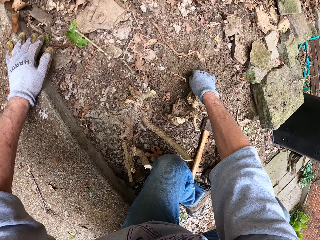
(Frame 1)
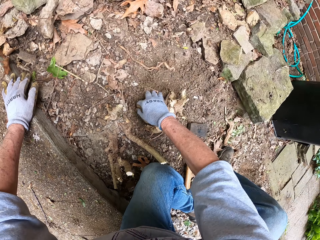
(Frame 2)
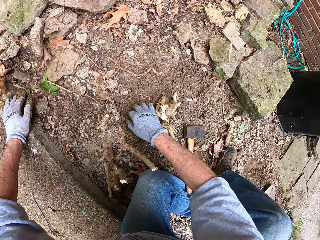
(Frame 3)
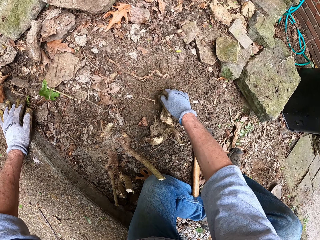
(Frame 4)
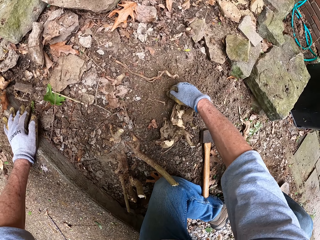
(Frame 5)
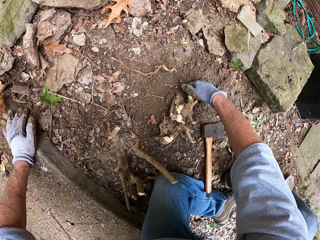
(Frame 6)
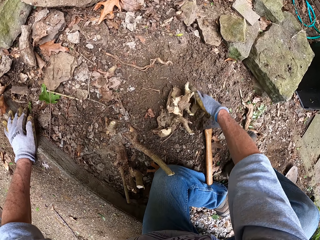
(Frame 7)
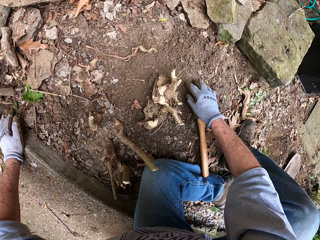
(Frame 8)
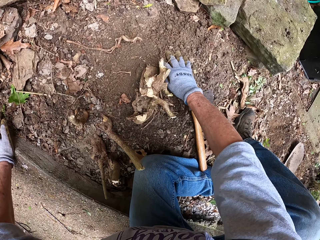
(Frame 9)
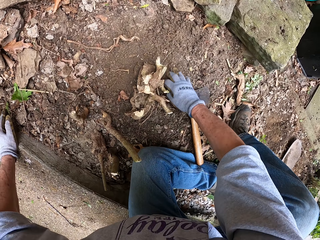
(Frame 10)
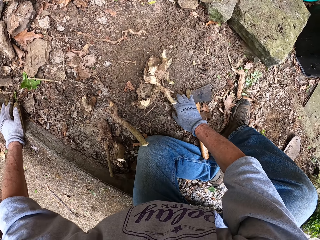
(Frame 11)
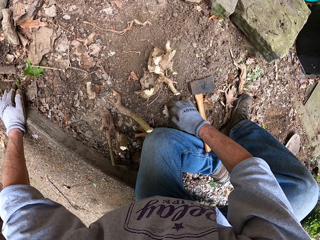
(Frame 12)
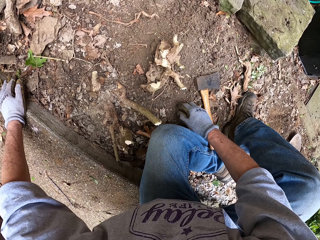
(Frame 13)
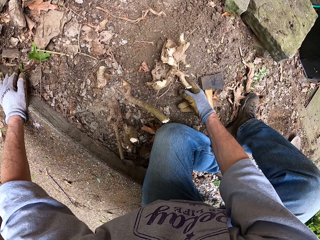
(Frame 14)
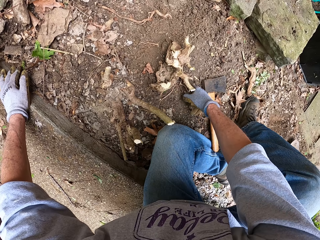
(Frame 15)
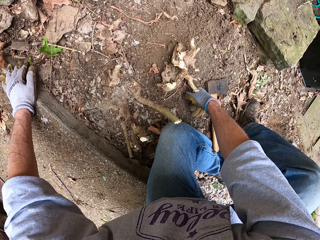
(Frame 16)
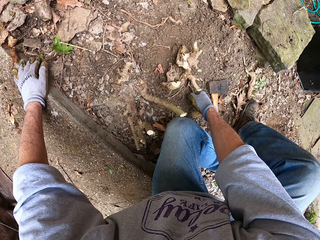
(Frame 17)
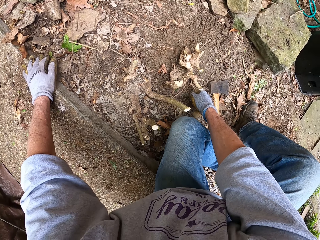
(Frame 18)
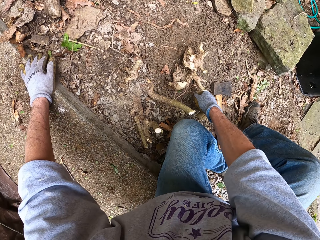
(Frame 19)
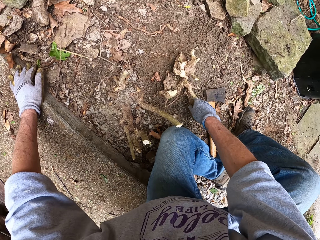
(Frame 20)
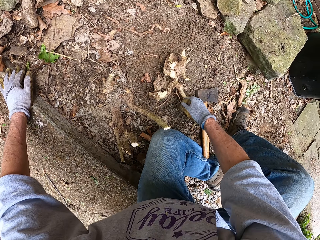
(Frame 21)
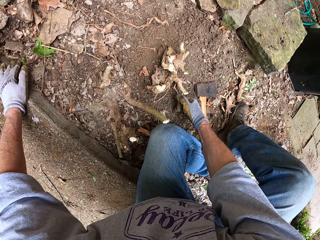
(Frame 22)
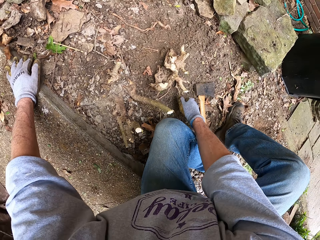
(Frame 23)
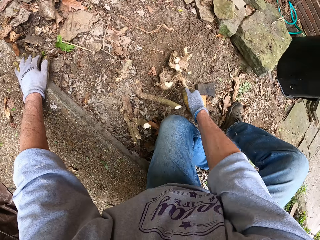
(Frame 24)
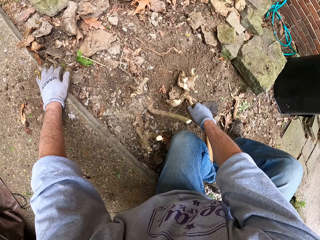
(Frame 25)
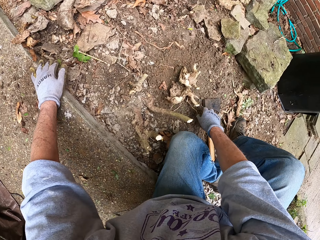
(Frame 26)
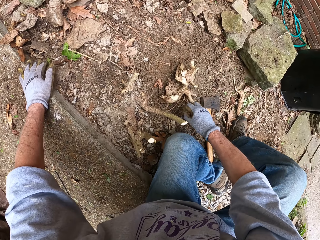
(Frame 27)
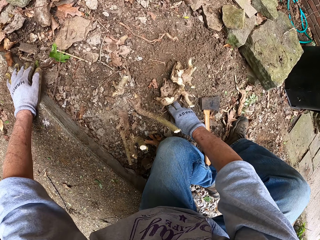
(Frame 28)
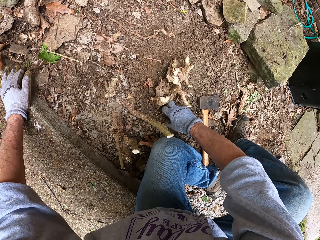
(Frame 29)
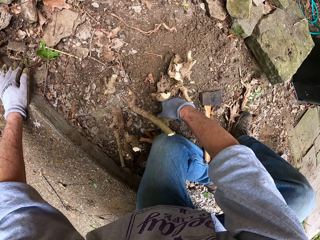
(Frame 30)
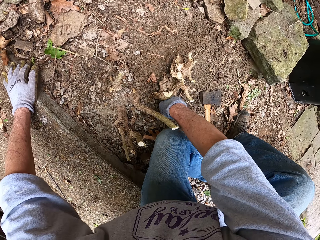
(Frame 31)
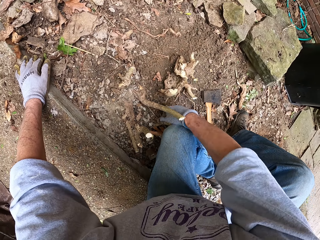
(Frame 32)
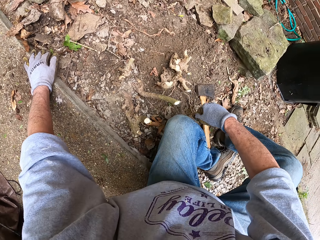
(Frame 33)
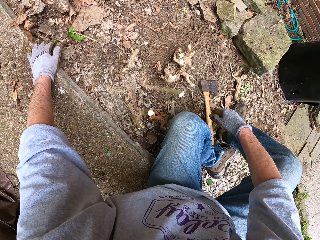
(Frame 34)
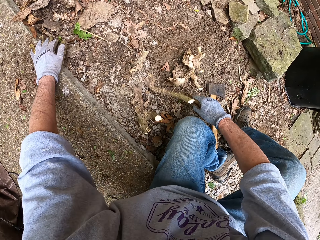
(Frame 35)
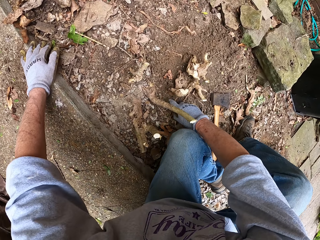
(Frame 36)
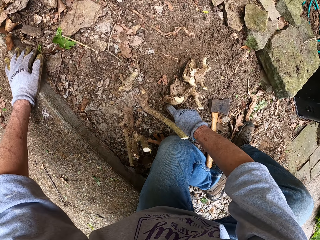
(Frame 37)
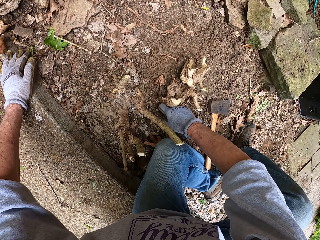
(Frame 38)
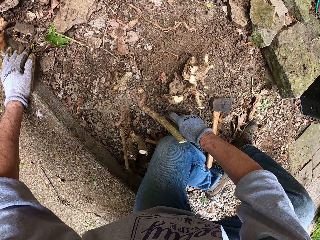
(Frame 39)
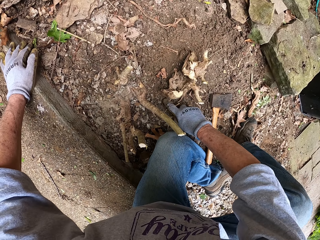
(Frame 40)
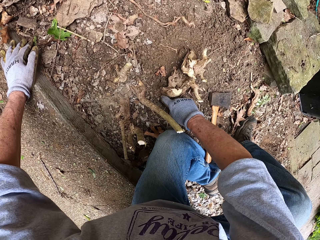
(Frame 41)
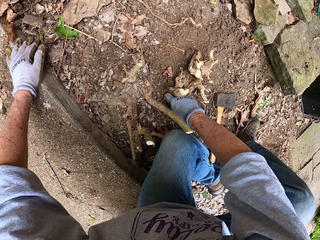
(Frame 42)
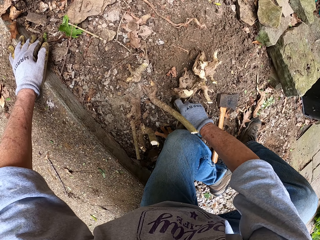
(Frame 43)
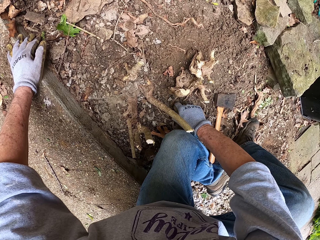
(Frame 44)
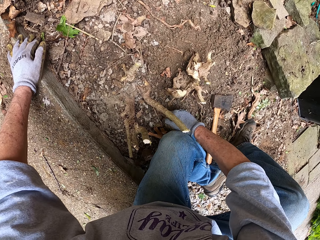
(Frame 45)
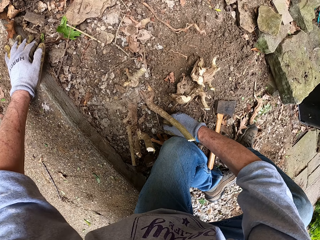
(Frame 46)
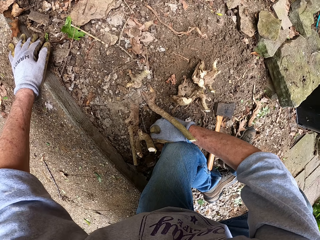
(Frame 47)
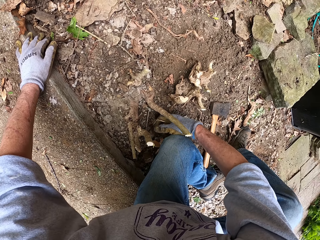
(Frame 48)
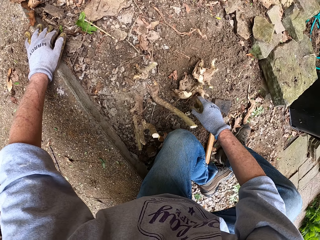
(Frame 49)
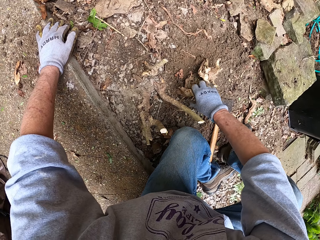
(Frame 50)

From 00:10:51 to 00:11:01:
The camera wearer shakes the tree trunk. He removes soil from the trunk. He pulls a small root from the ground with his right hand.

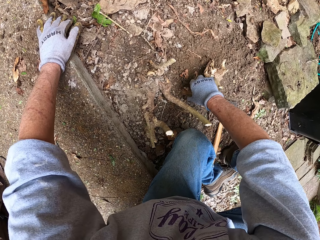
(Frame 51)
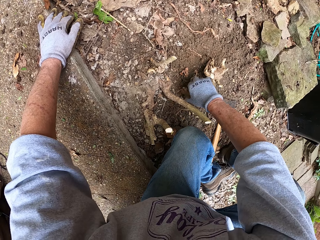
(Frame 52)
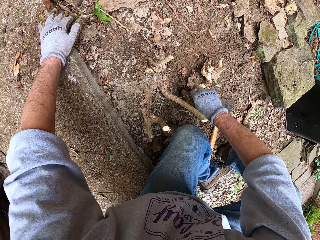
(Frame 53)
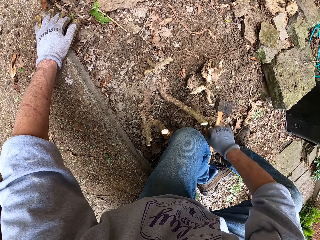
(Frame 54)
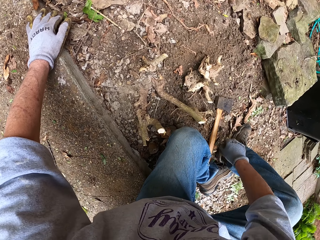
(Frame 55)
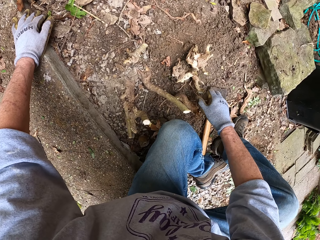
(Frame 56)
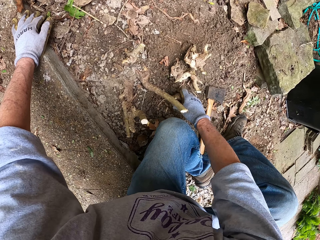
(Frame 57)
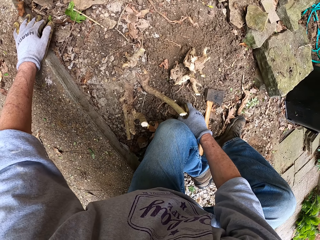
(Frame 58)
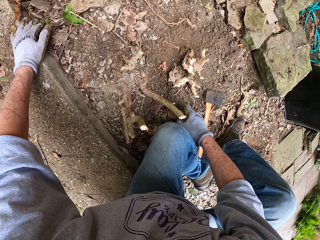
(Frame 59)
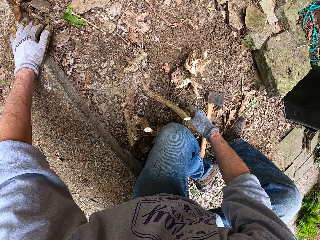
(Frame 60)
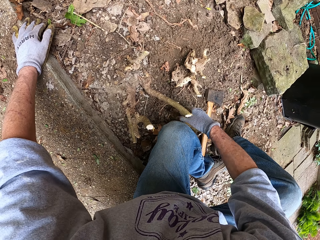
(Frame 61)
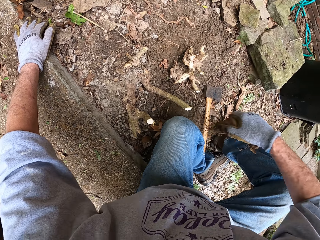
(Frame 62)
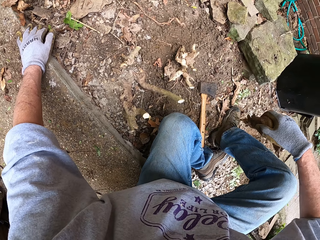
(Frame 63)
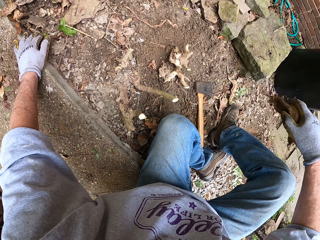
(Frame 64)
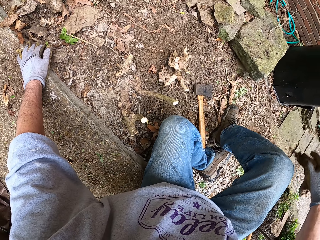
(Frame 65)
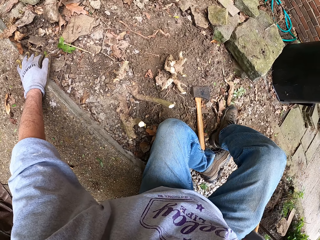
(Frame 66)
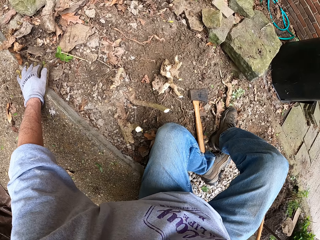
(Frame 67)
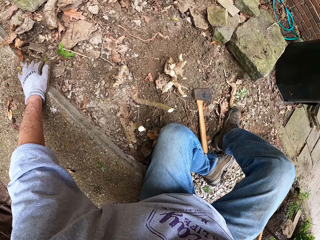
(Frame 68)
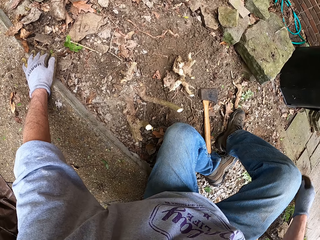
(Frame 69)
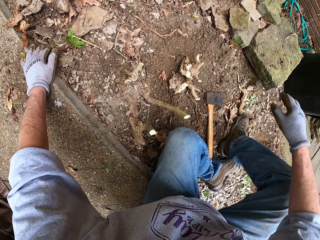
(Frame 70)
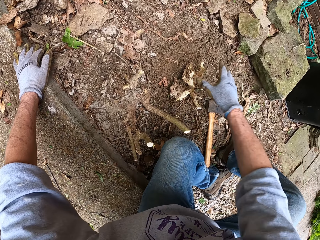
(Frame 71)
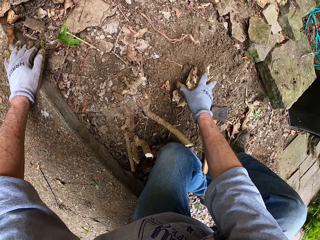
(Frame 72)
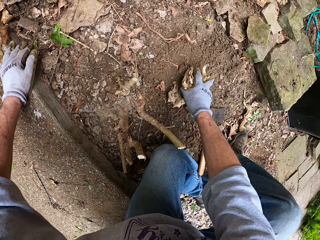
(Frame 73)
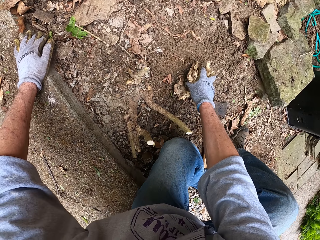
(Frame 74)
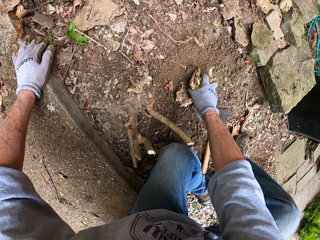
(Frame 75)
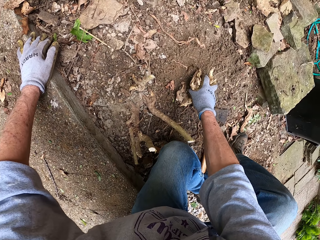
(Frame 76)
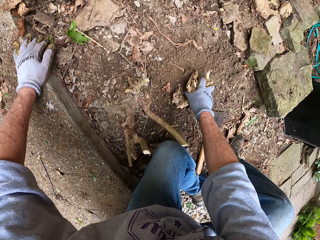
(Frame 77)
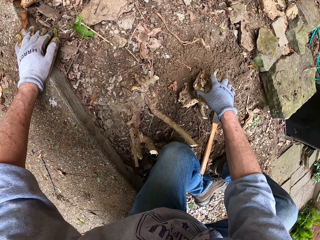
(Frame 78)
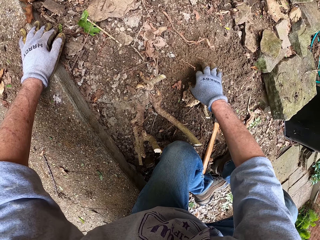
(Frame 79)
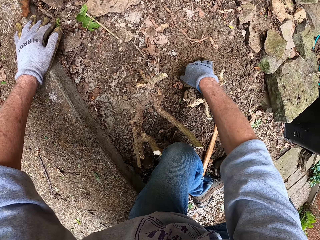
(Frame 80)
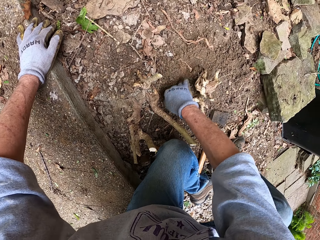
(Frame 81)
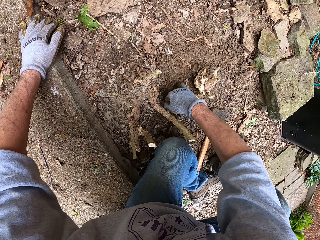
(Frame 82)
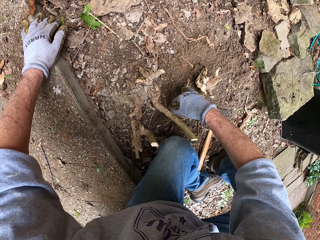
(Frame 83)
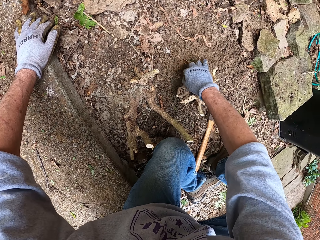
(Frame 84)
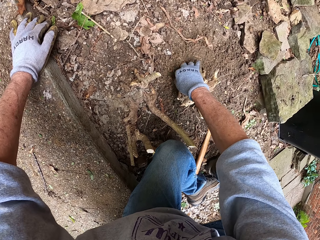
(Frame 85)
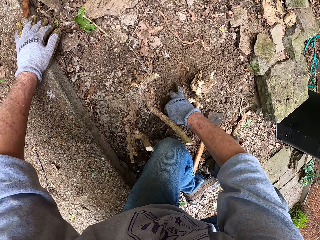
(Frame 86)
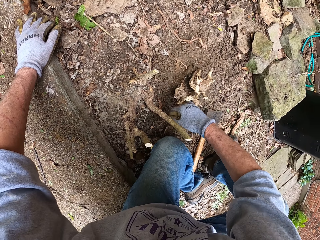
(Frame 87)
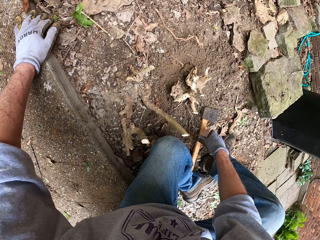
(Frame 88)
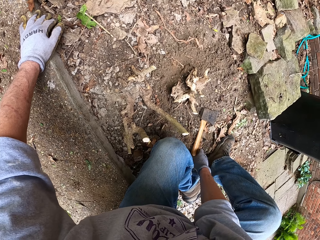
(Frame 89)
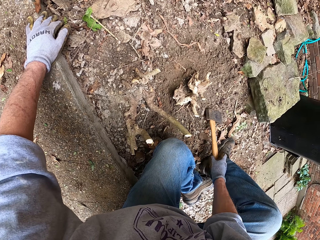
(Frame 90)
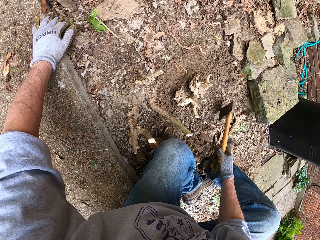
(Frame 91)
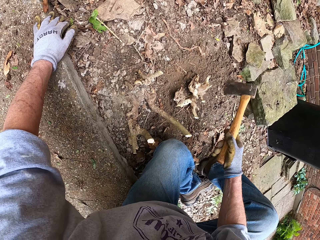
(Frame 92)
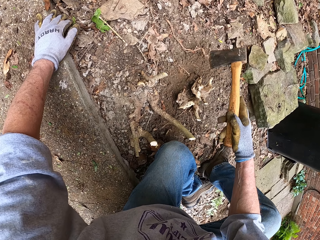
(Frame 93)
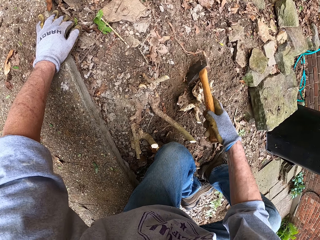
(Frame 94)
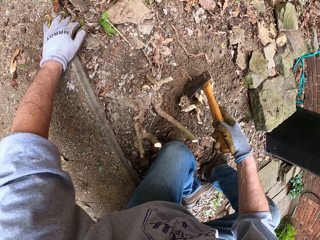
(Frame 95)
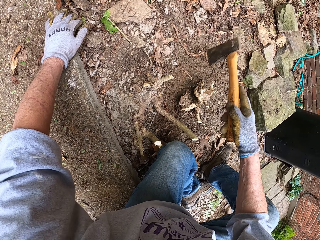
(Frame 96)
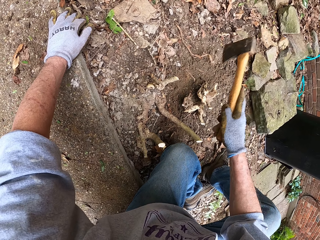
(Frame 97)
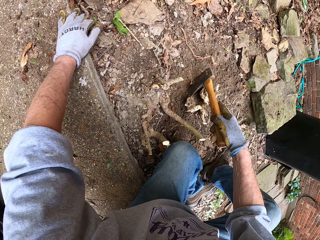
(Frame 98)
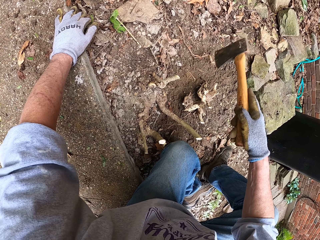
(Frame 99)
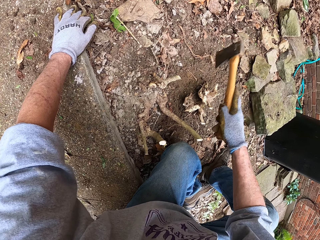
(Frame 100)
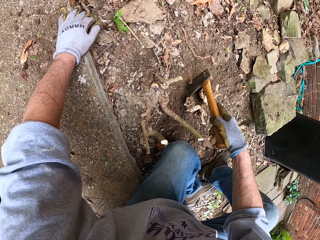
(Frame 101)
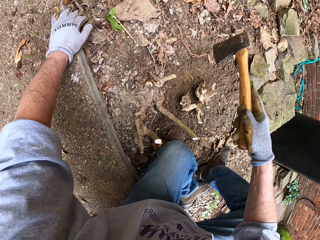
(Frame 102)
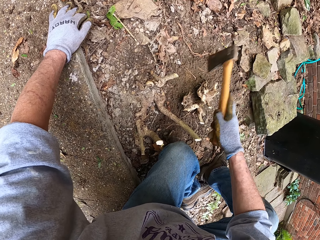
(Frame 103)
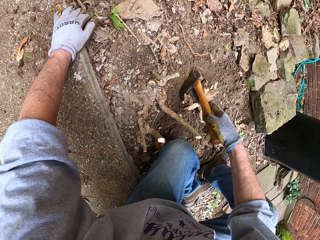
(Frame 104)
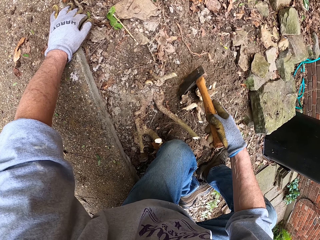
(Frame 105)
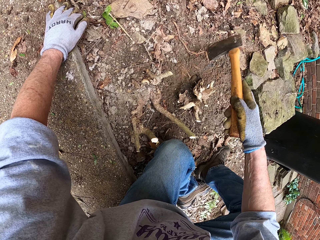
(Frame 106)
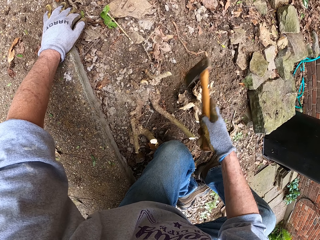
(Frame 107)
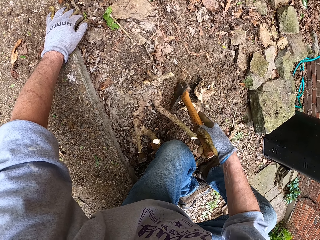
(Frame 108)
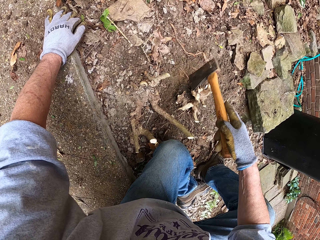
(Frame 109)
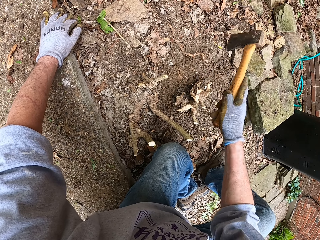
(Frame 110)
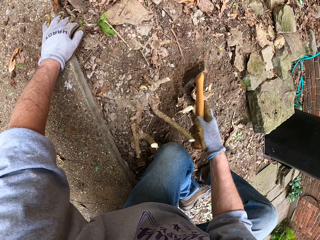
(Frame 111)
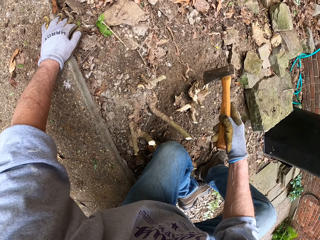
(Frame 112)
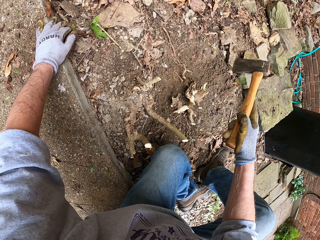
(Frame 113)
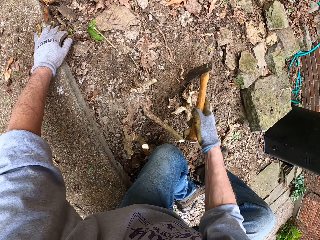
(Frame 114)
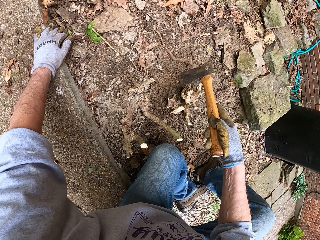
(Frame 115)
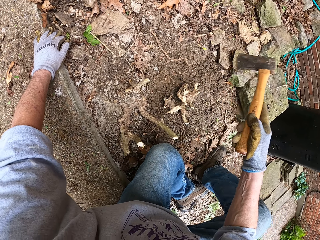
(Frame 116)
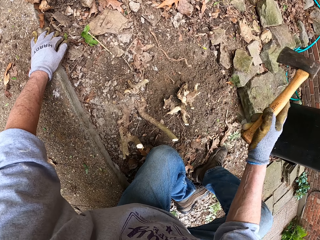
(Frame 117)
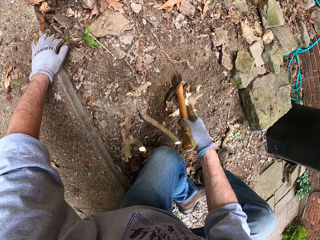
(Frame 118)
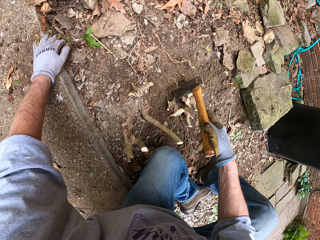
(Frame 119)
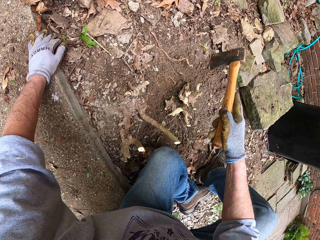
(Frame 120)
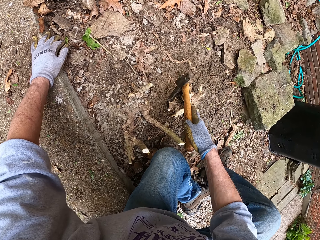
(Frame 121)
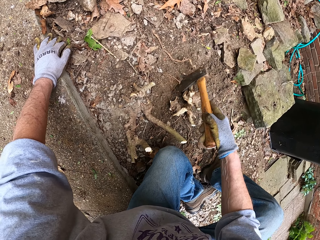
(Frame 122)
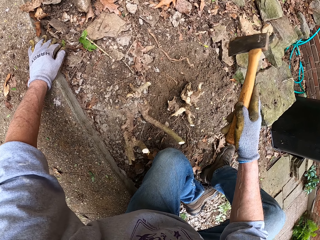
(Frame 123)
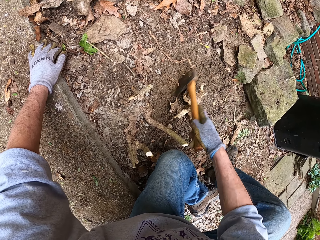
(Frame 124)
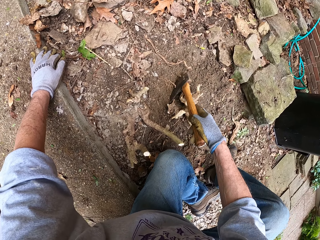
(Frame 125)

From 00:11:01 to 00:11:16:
The camera wearer pulls the stump from the ground with his right hand. He shakes the tree trunk. He pulls another stump from the ground with his right hand. He places the stump on the pavement beside him. He pulls another stump from the ground with his right hand. He clears the sand with his right hand from the stump. He picks up the axe from the ground. He cuts the tiny roots of the stump with the axe.
